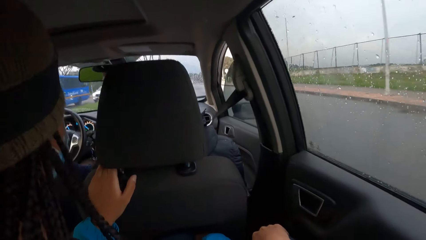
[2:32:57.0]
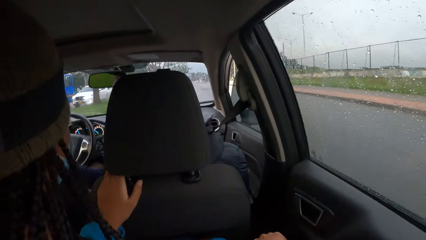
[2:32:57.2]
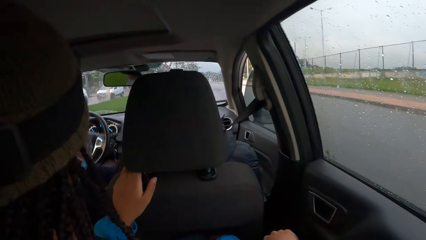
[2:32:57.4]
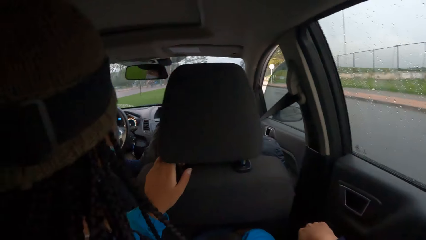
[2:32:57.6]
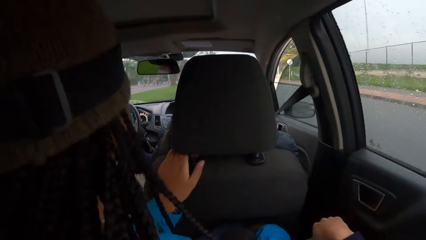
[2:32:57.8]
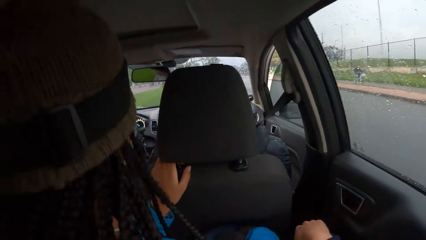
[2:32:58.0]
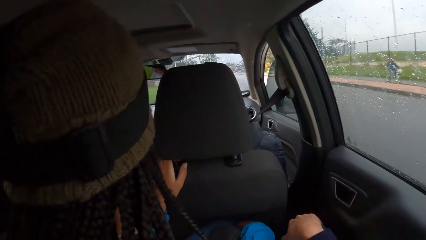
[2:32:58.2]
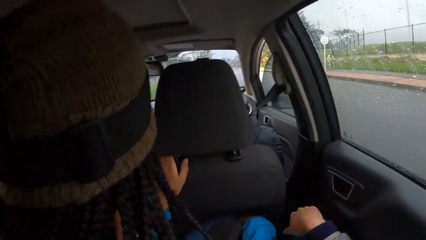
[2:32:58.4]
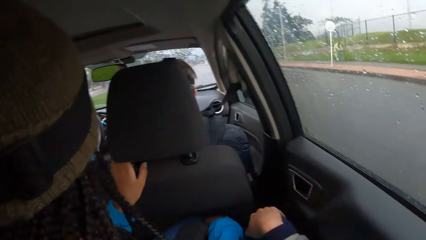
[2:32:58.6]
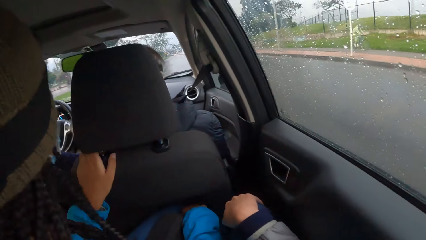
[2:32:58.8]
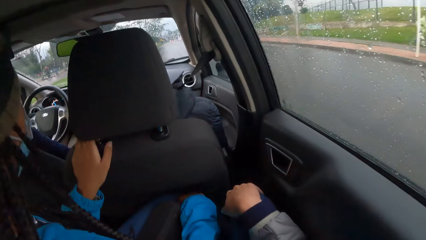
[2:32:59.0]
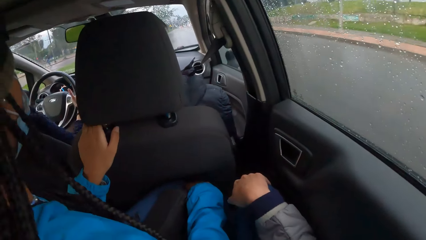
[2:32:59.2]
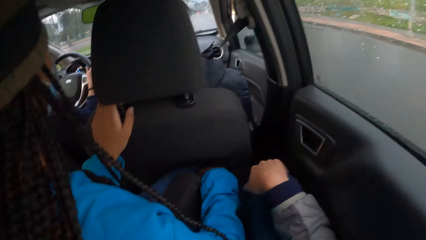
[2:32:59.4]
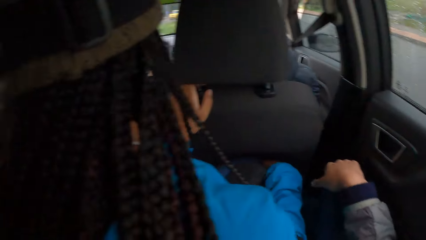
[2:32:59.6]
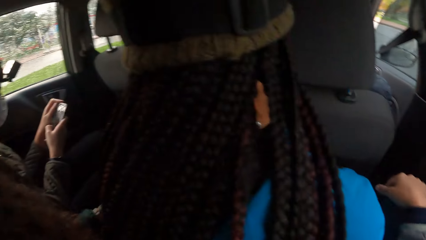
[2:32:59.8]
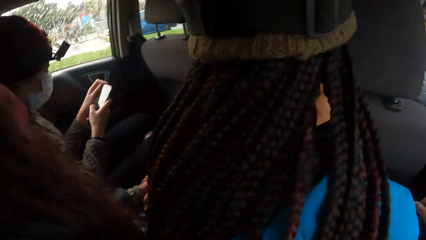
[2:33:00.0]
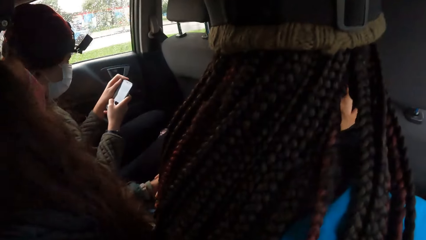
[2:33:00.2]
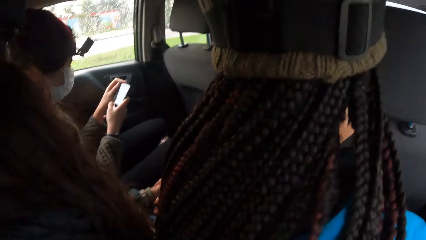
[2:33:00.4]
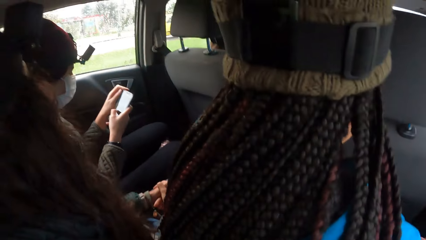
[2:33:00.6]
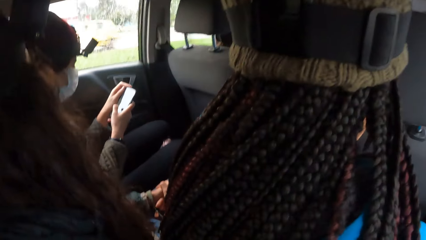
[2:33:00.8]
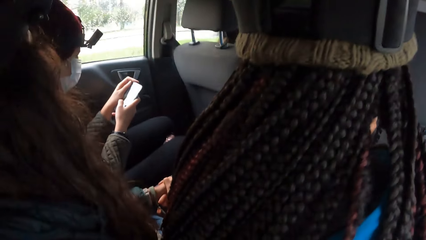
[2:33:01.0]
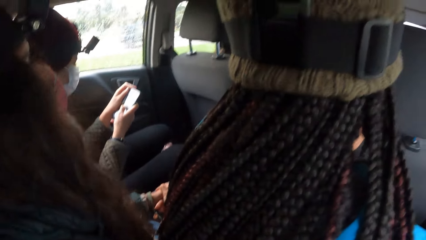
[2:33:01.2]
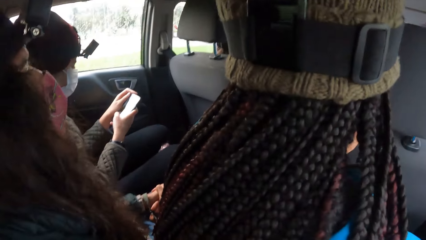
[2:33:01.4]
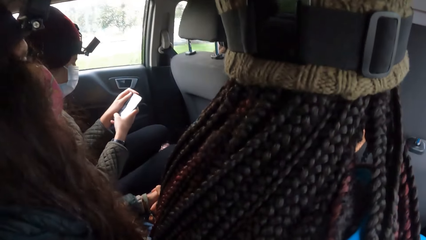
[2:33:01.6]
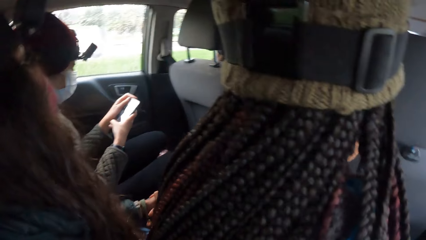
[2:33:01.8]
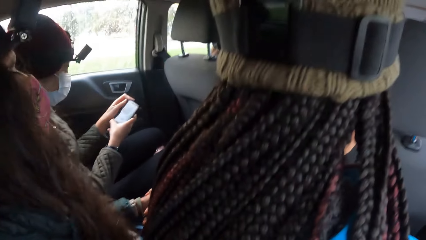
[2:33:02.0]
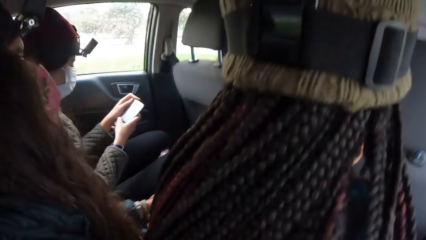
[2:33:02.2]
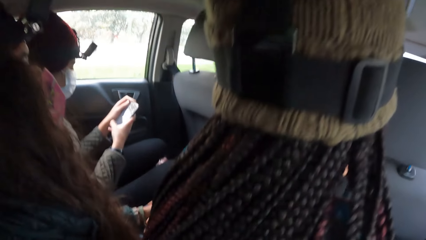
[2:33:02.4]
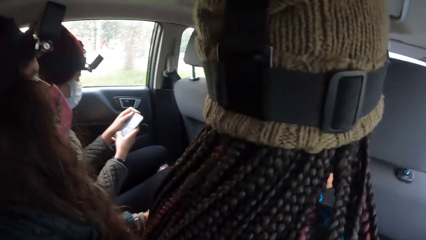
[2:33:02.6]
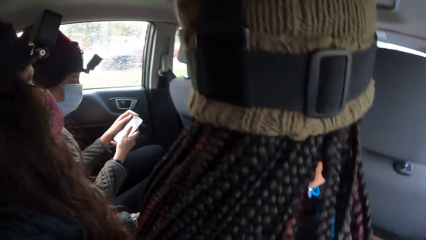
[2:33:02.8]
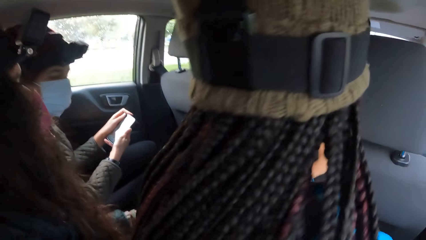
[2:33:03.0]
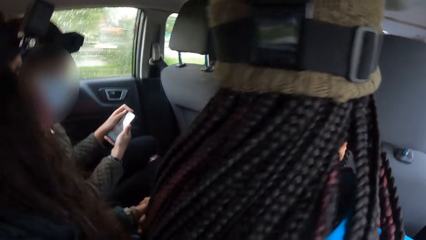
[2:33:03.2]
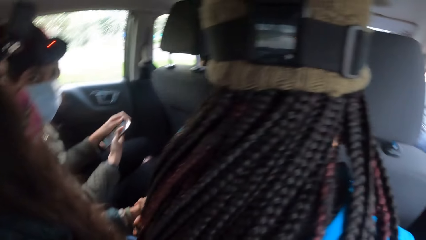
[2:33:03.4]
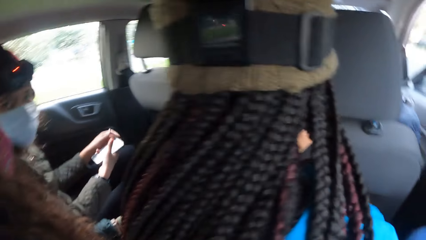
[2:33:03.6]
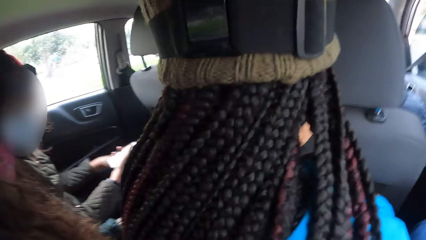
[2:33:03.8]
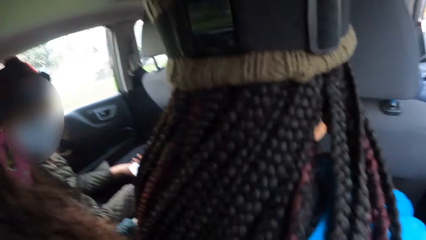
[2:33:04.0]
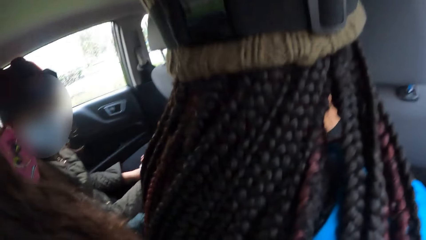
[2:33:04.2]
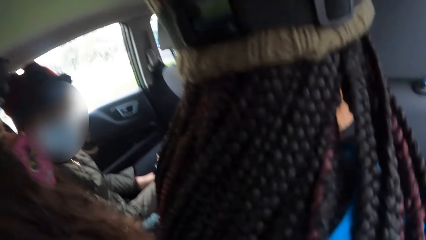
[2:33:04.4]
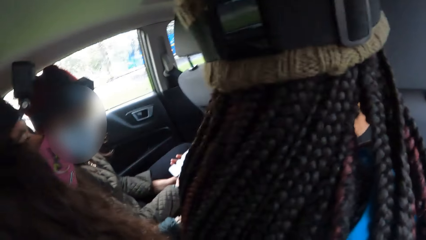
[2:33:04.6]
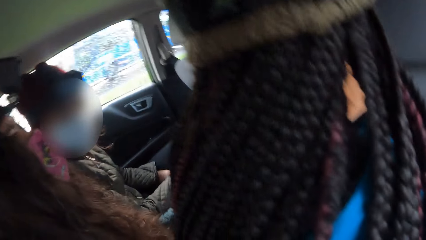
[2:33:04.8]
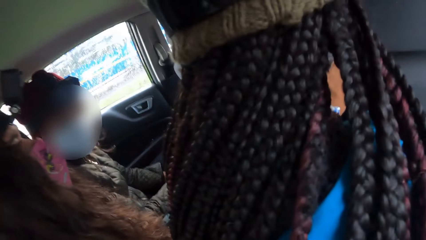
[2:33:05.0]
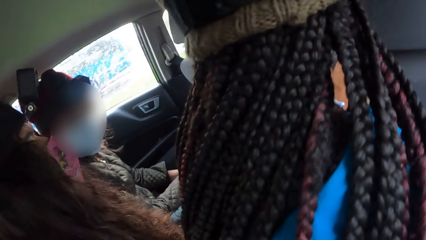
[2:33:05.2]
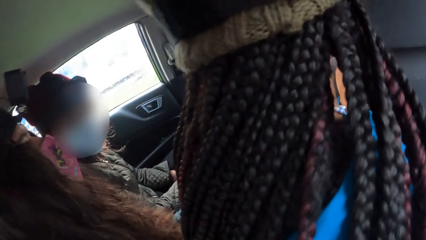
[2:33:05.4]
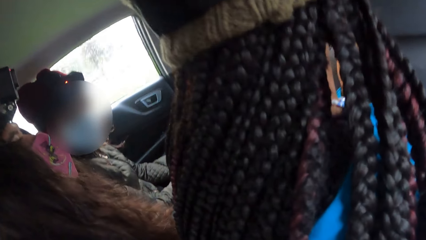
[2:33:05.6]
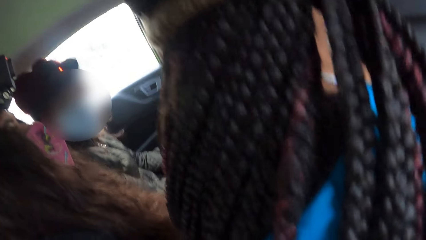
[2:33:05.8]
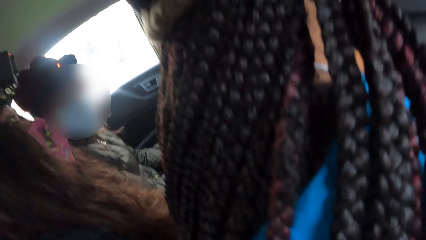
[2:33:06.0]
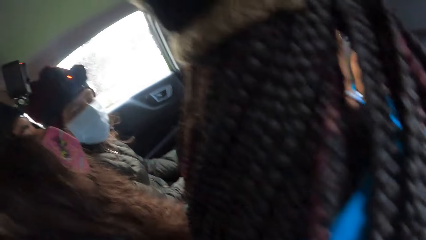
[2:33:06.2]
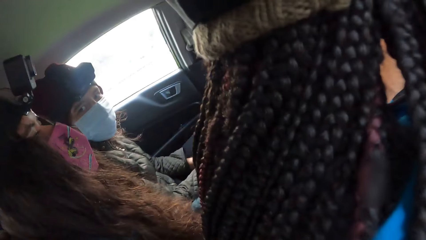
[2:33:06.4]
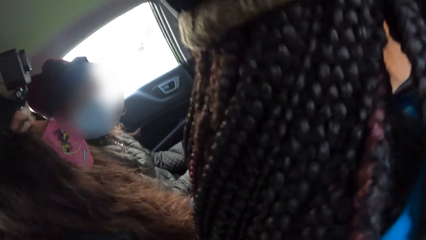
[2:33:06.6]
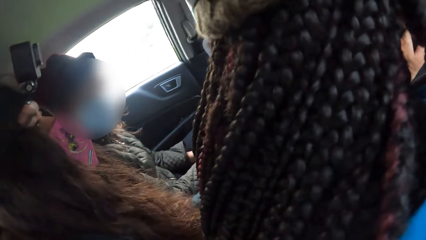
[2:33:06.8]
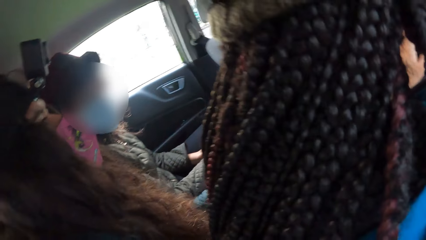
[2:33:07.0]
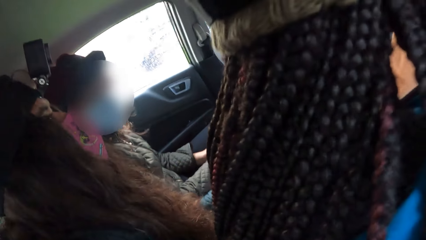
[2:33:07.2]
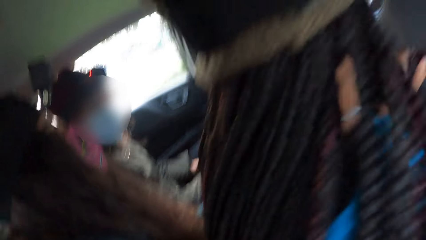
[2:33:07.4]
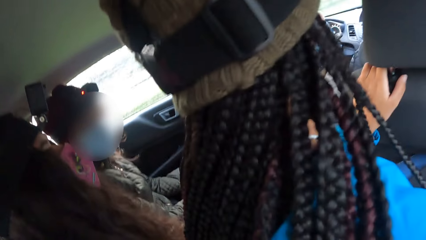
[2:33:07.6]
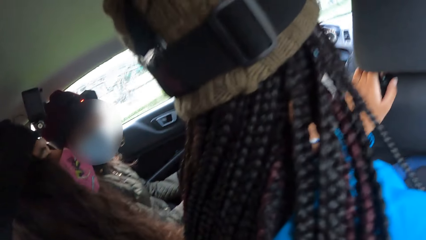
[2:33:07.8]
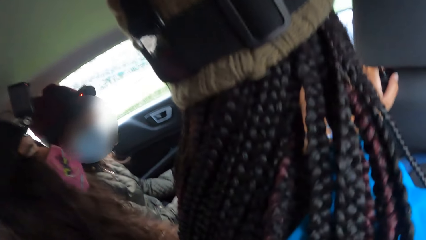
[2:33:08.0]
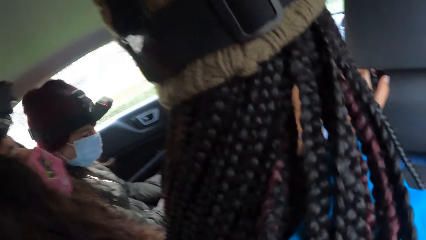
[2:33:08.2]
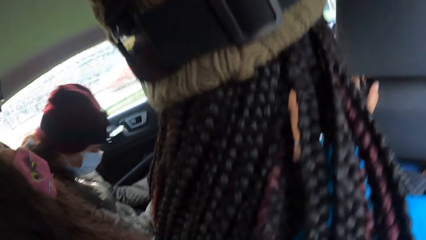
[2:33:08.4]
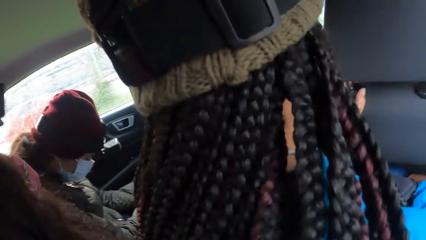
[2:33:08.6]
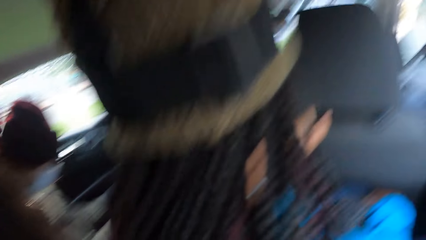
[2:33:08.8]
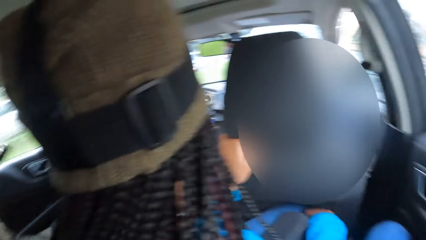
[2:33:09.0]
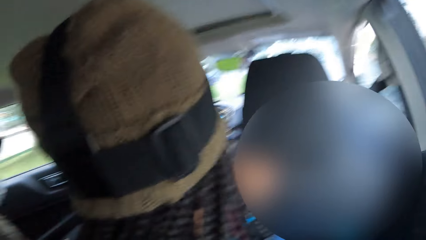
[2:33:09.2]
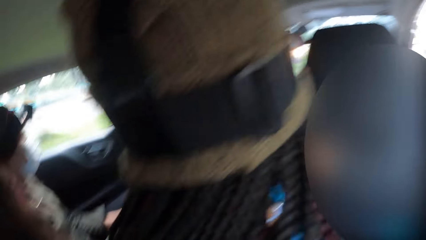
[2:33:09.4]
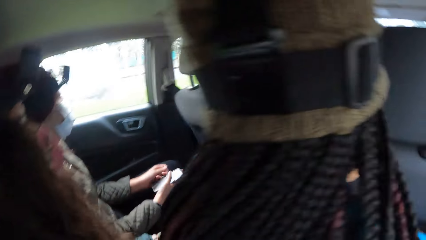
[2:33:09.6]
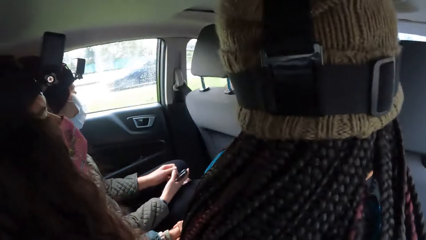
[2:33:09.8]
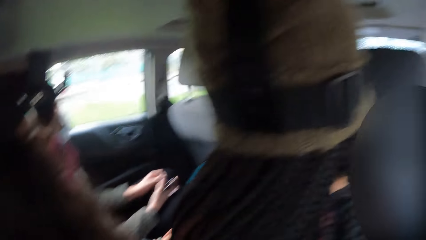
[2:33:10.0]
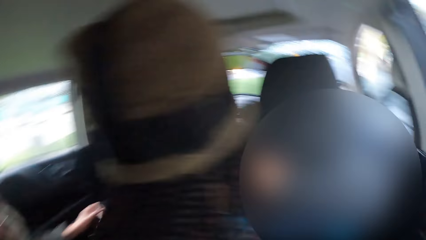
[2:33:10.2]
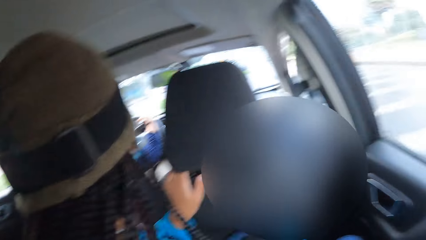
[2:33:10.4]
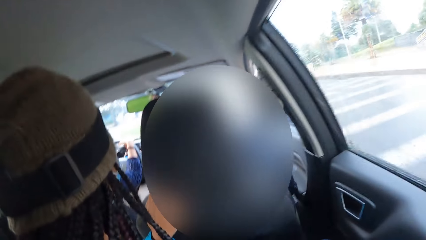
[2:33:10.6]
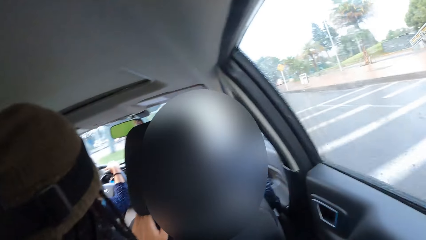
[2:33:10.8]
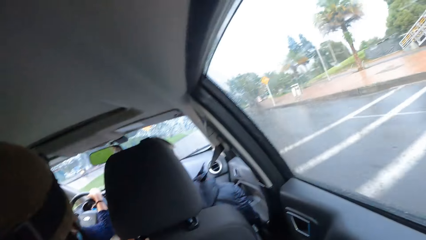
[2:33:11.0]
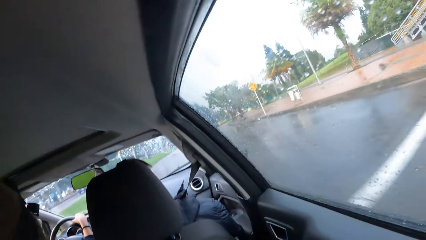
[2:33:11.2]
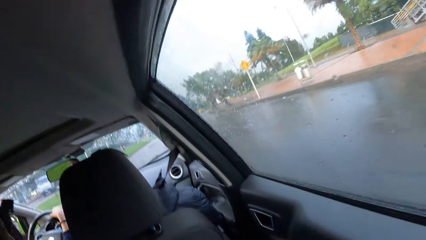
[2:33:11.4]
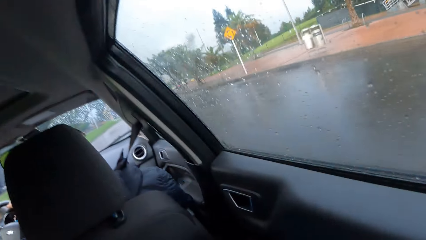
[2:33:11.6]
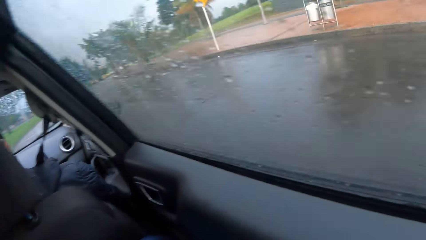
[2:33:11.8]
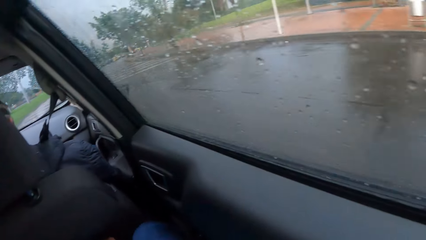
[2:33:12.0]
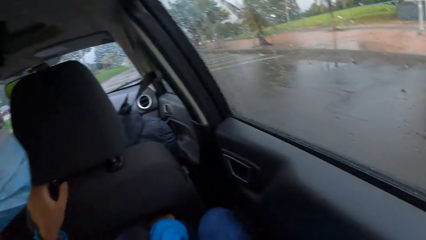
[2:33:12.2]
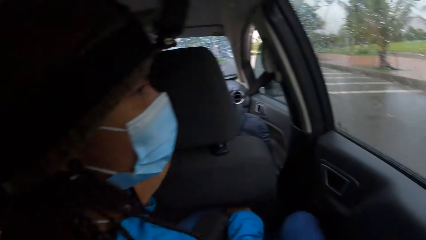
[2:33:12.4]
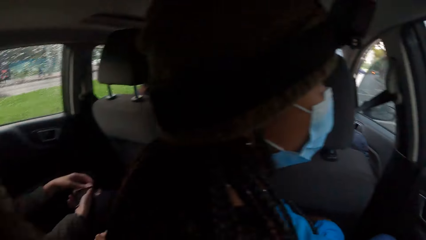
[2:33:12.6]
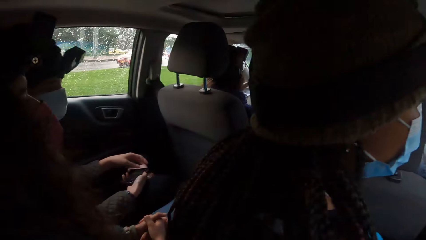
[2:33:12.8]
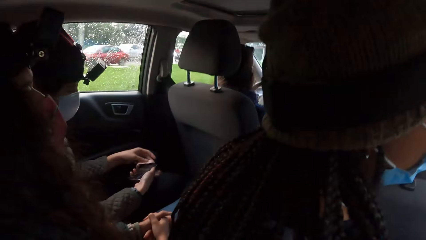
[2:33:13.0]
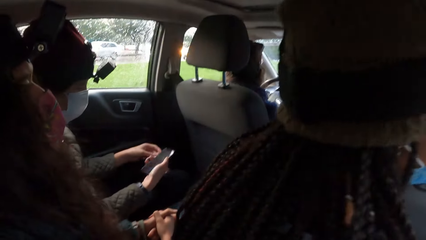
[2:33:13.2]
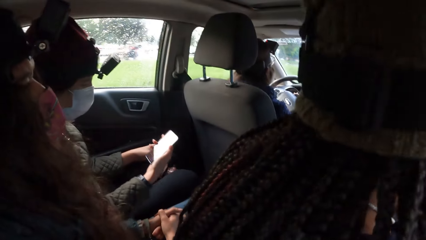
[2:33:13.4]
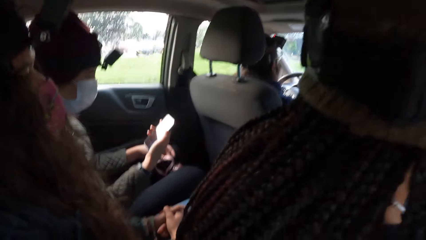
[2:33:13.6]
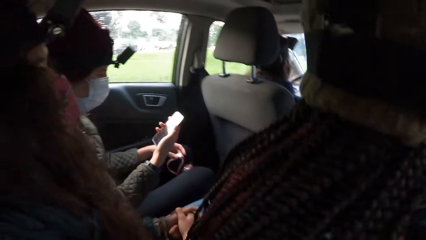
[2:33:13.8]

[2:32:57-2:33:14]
The camera wearer looks around. The girl operates the phone with her right hand. The camera wearer converses with the girl.
